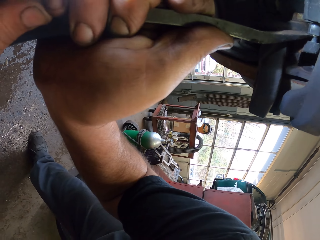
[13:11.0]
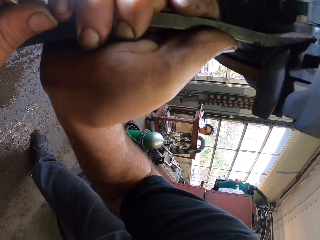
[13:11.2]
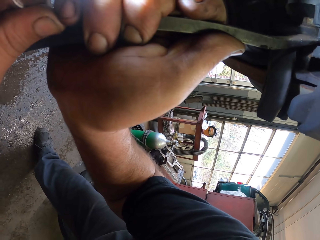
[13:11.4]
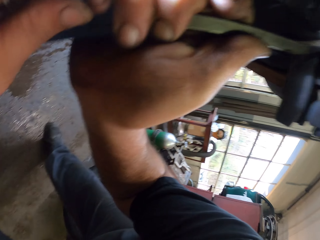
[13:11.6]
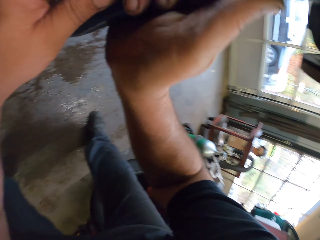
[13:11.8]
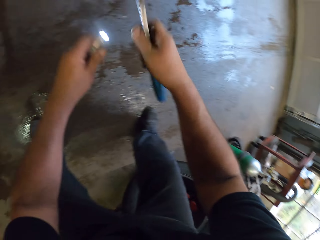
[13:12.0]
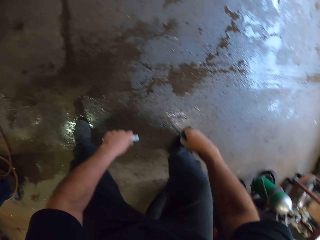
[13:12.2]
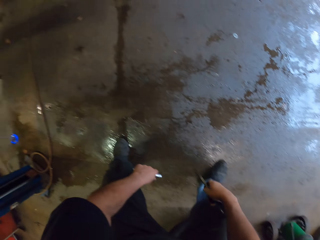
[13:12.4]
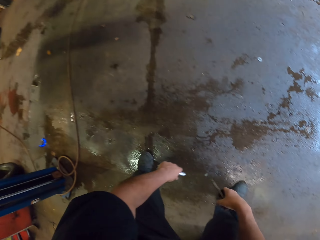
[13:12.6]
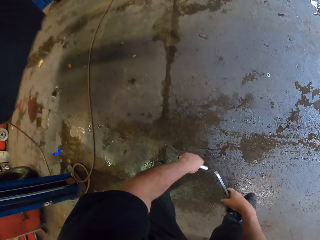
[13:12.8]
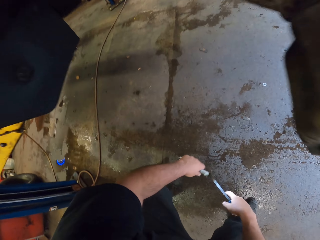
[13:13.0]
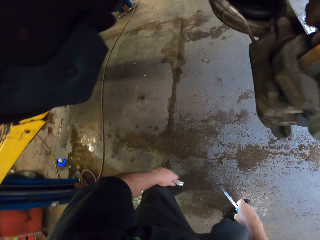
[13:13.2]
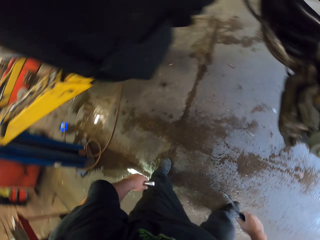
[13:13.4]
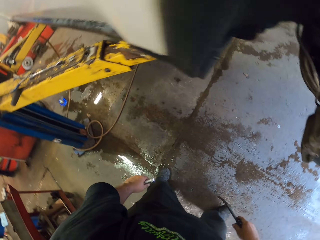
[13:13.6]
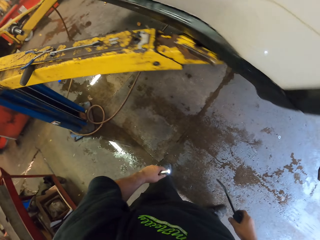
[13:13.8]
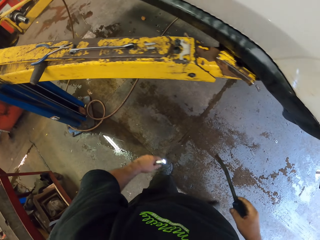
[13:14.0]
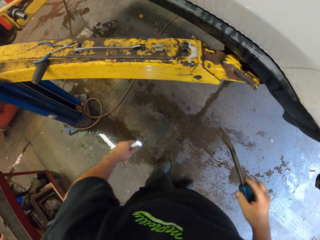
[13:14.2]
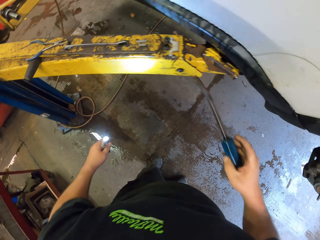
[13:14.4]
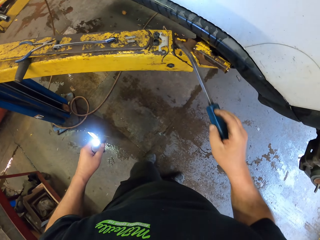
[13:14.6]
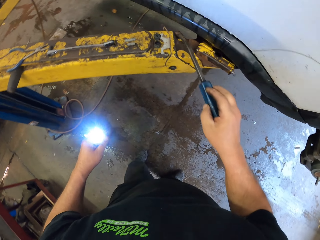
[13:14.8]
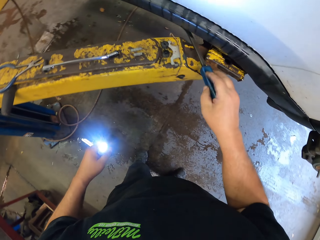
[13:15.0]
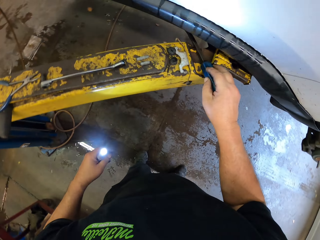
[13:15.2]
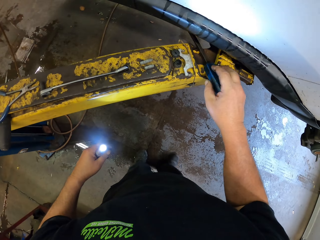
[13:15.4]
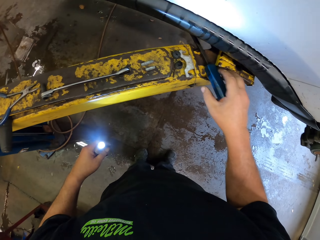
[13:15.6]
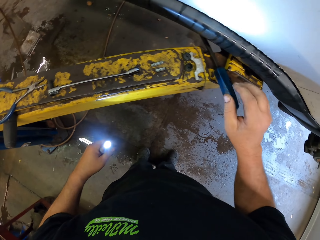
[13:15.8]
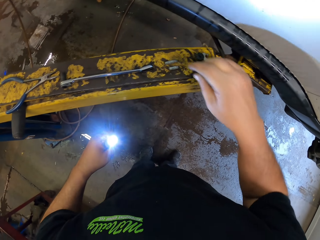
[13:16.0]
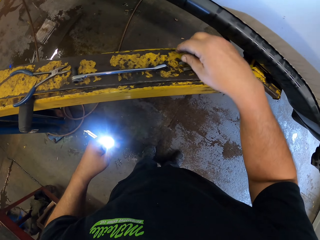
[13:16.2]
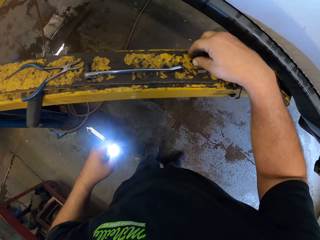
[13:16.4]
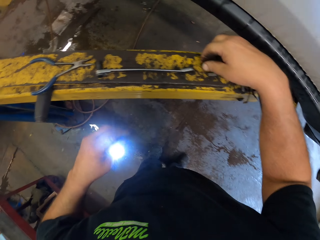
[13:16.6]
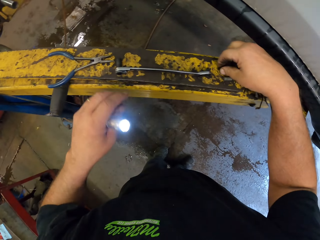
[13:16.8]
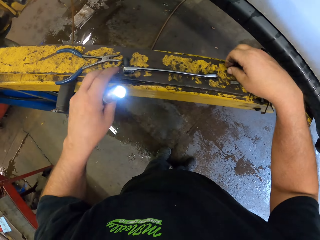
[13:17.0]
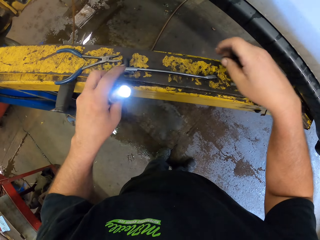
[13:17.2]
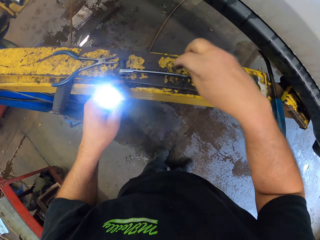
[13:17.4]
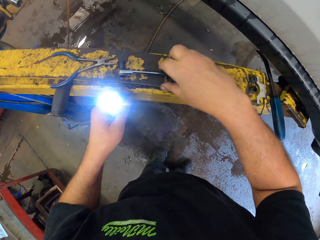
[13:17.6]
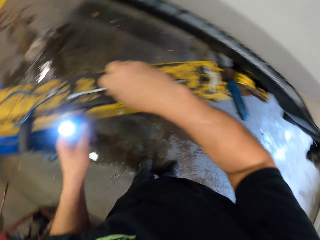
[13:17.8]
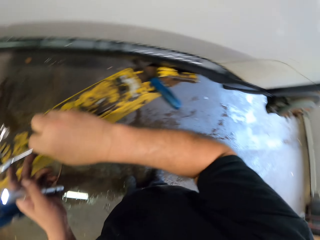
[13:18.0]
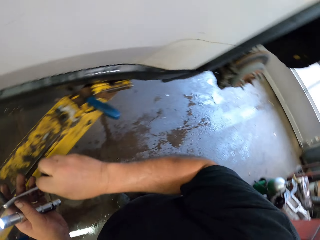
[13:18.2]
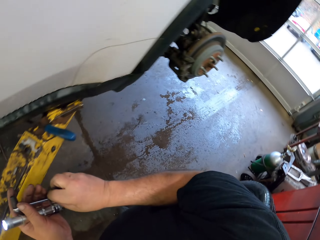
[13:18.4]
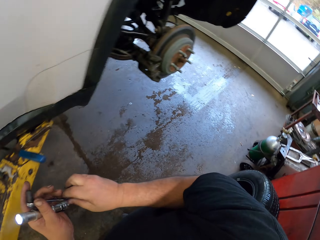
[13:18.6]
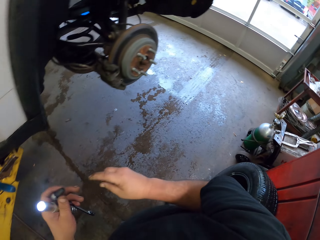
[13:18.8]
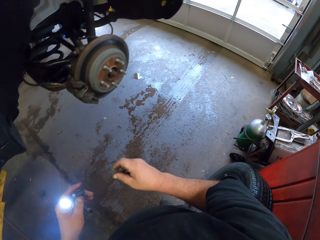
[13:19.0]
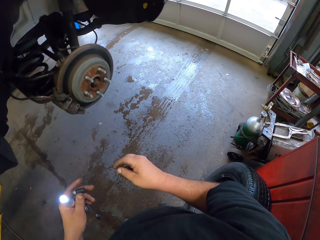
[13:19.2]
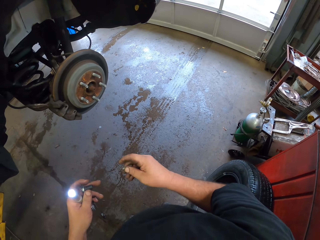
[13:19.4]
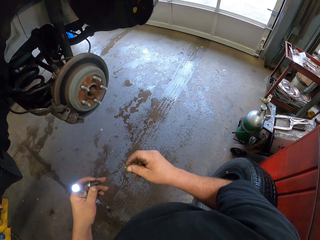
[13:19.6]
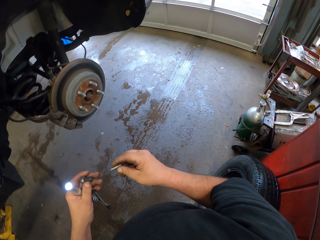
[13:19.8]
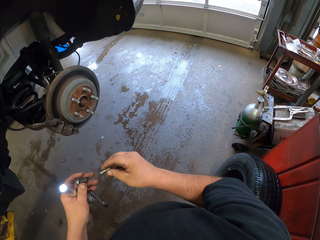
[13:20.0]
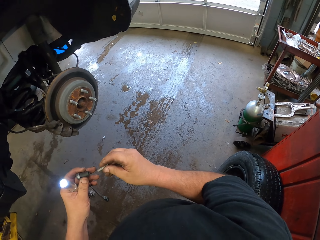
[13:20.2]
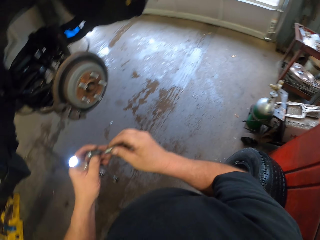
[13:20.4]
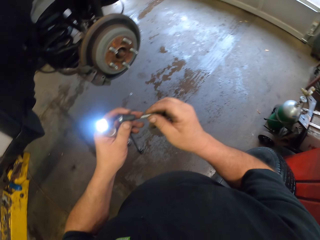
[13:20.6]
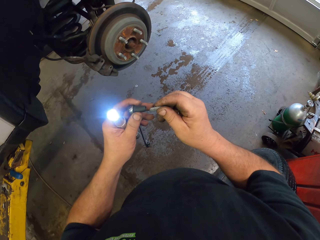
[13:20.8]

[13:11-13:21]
The camera wearer removes a screwdriver from the car brake. They place the screwdriver on the metal rod. They pick something from the metal rod. They pick a spanner from the metal rod.

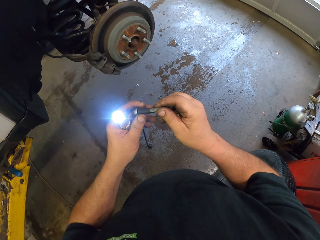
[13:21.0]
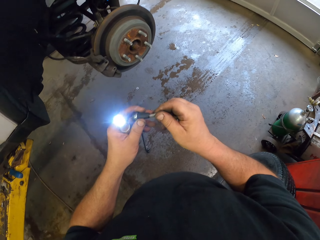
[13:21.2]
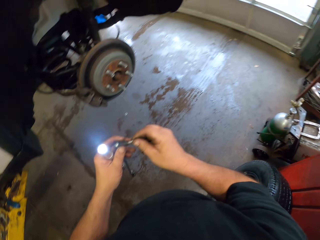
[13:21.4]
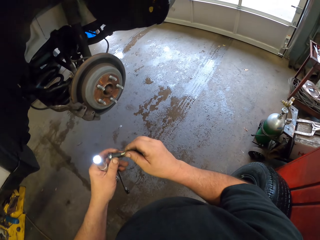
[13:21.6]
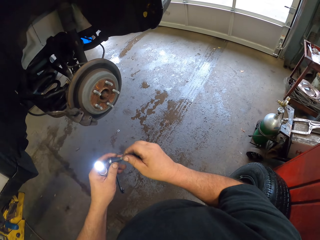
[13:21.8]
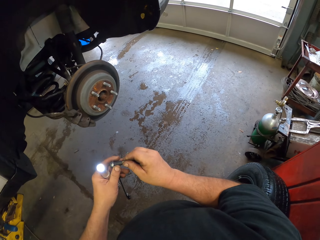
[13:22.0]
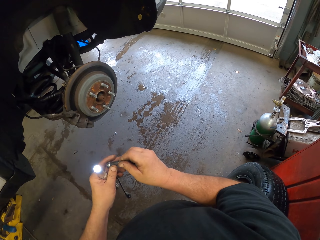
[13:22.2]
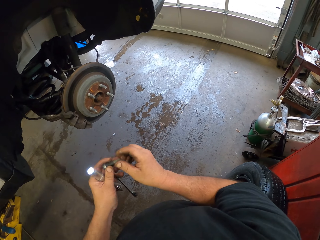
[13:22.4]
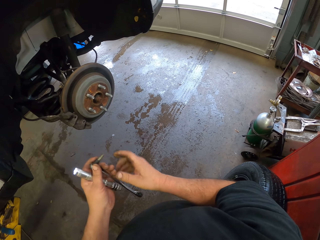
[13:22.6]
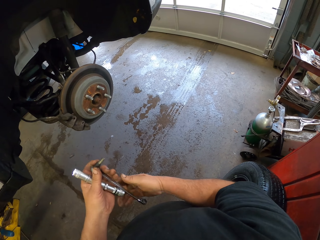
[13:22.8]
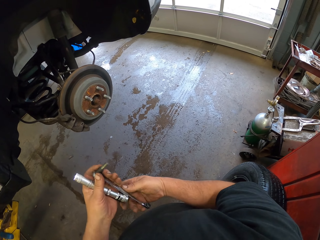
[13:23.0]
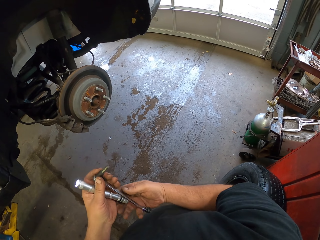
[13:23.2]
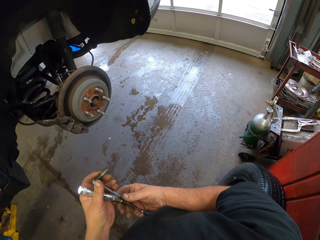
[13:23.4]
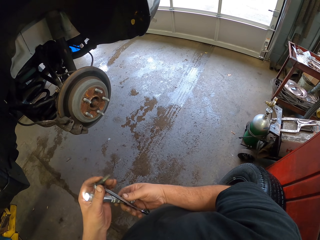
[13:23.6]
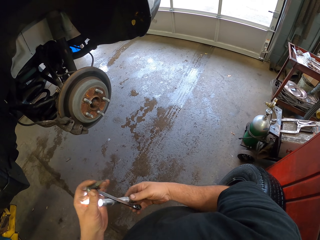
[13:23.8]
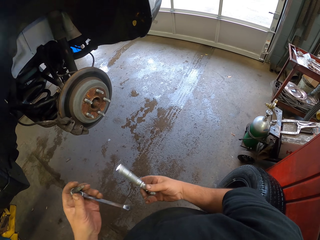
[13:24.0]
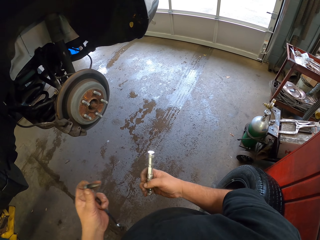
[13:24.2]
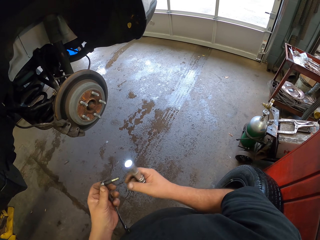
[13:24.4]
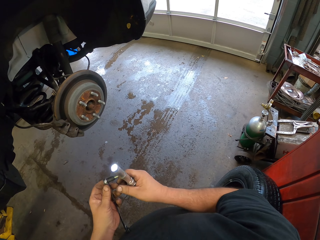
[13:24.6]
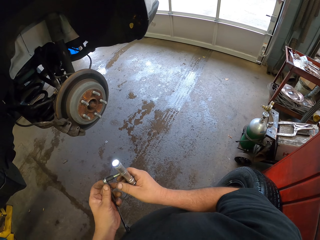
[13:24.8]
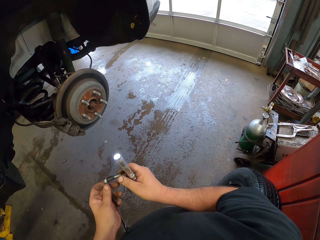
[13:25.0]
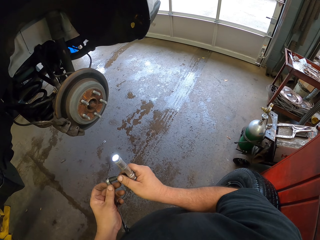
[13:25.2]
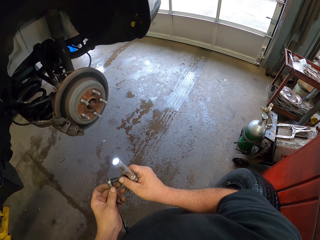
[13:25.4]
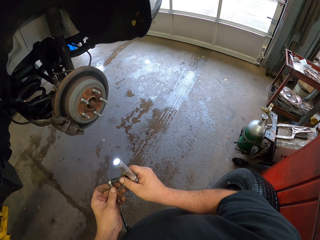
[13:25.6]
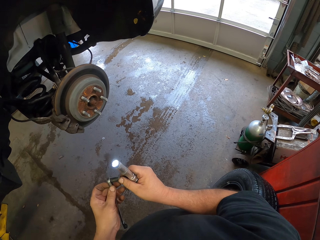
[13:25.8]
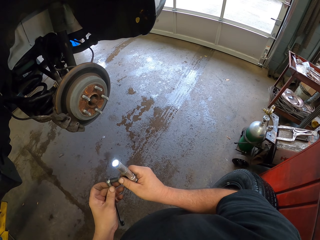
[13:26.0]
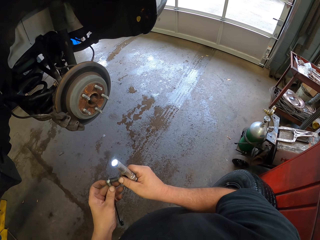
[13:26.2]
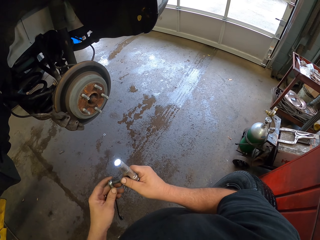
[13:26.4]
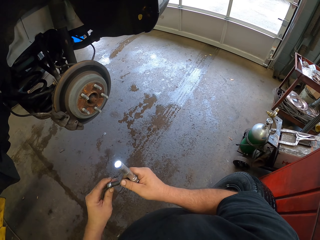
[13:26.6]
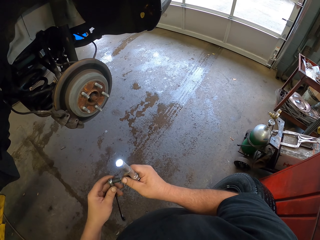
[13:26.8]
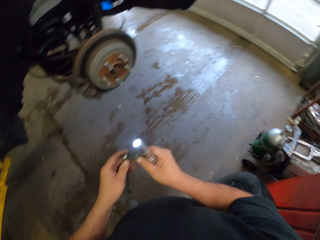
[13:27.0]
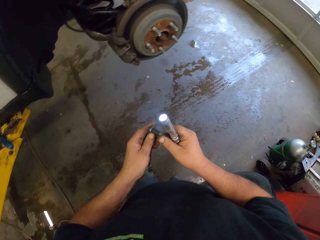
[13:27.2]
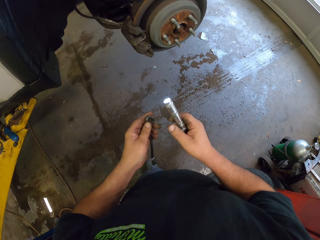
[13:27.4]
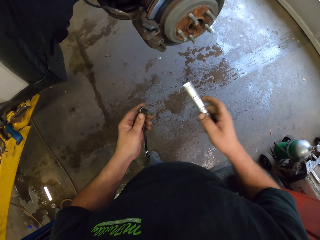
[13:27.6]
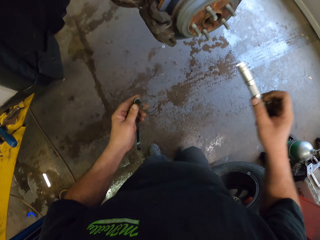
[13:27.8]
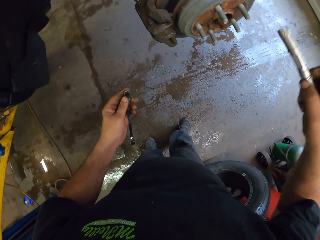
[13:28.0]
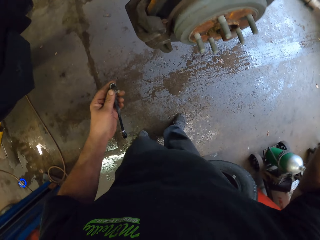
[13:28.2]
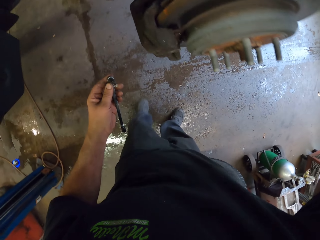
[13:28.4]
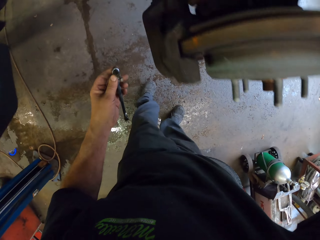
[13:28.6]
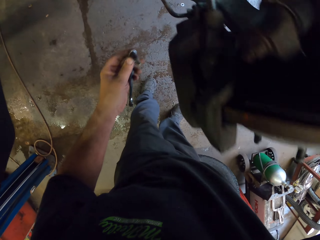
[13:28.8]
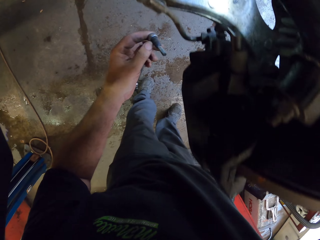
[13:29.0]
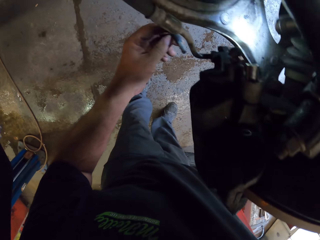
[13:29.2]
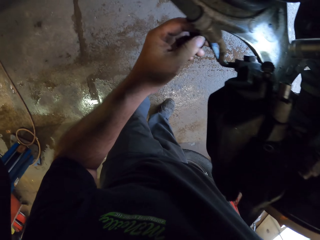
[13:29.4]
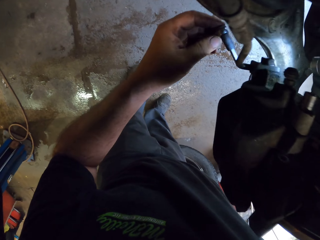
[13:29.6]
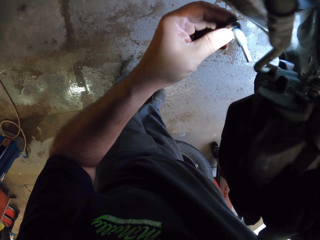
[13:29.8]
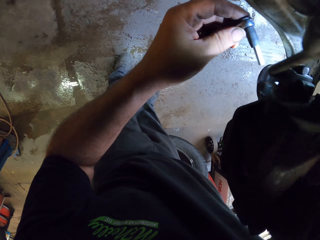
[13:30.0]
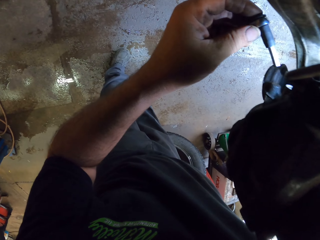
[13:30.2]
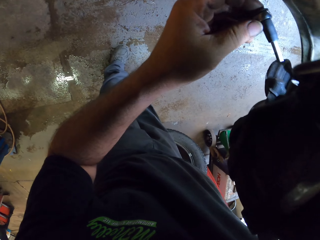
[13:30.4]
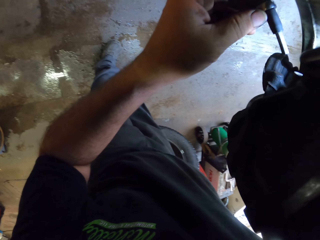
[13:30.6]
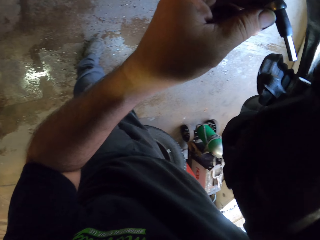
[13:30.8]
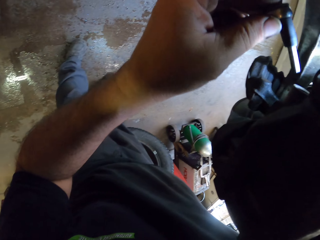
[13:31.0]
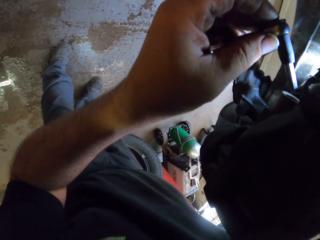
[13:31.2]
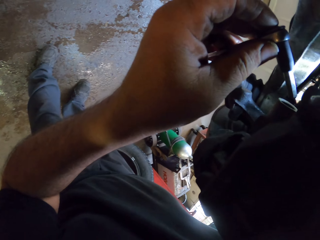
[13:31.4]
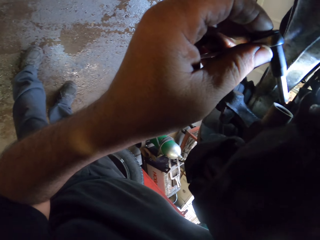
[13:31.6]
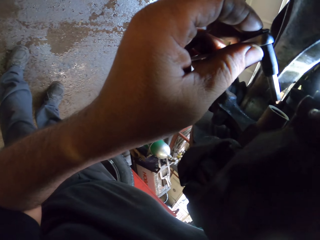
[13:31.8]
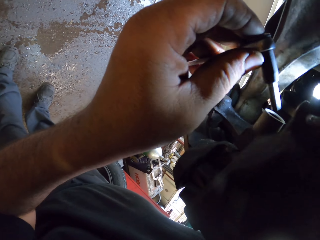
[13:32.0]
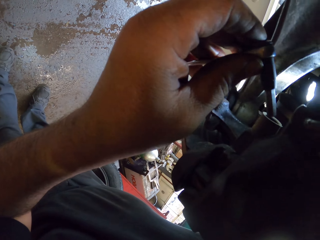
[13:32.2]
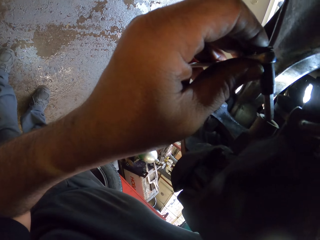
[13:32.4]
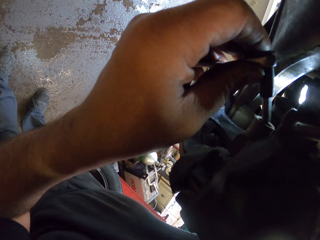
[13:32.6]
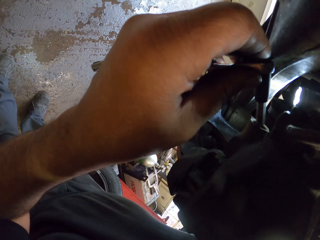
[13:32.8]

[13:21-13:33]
The camera wearer puts a bolt on the spanner. They exchange the torch to the left hand.
